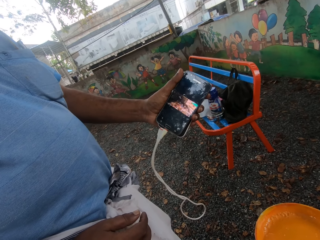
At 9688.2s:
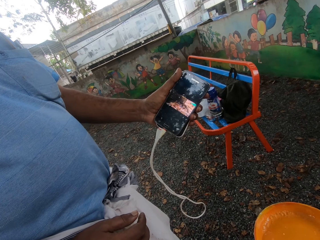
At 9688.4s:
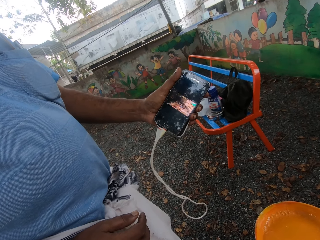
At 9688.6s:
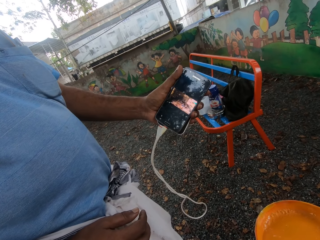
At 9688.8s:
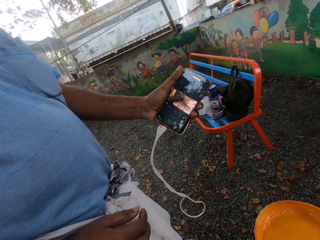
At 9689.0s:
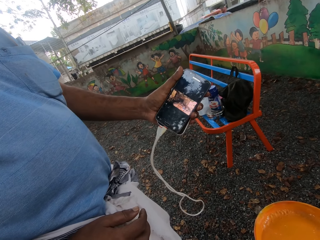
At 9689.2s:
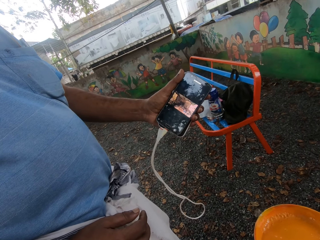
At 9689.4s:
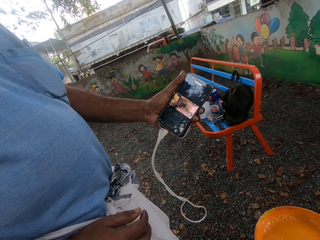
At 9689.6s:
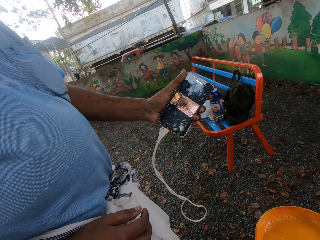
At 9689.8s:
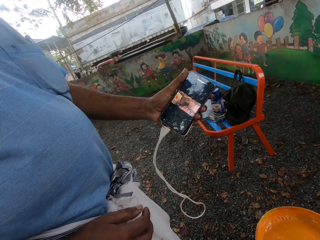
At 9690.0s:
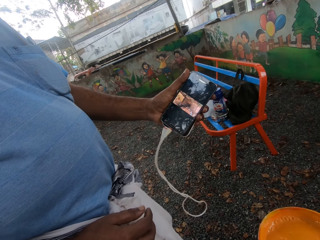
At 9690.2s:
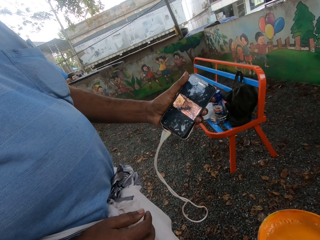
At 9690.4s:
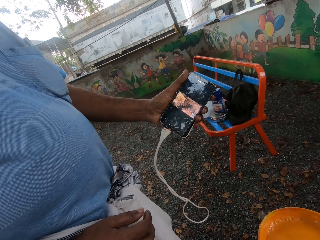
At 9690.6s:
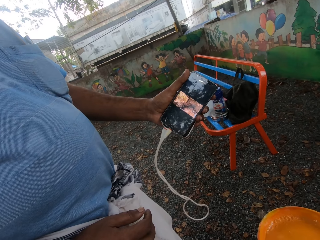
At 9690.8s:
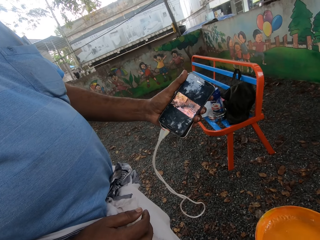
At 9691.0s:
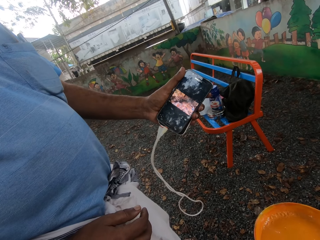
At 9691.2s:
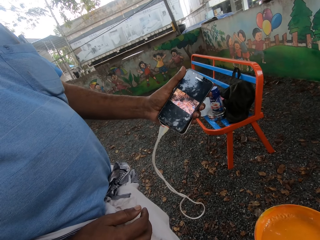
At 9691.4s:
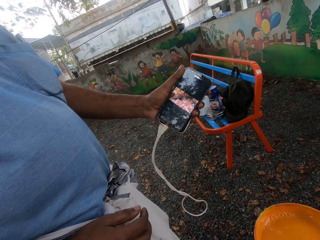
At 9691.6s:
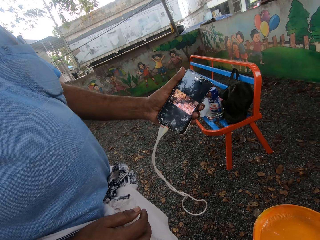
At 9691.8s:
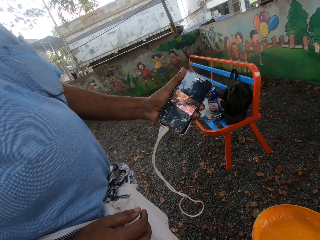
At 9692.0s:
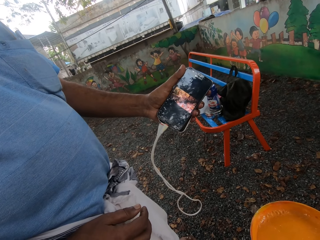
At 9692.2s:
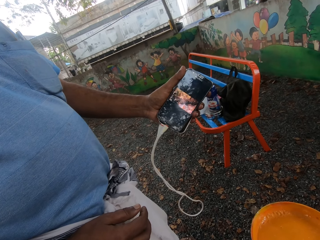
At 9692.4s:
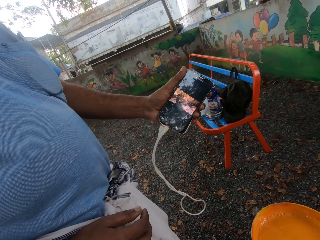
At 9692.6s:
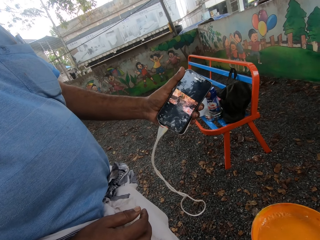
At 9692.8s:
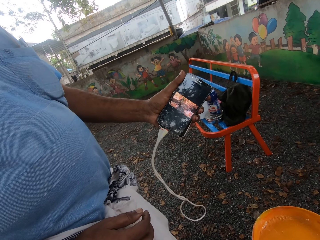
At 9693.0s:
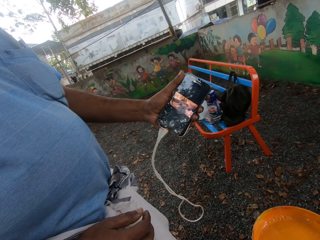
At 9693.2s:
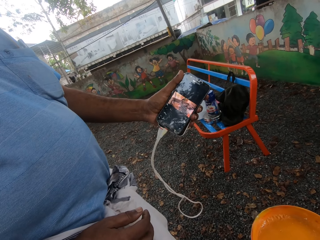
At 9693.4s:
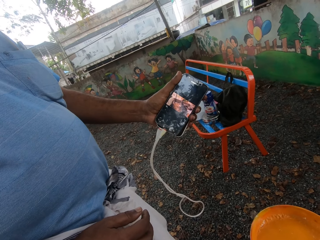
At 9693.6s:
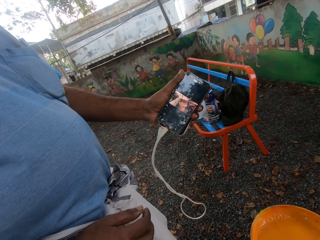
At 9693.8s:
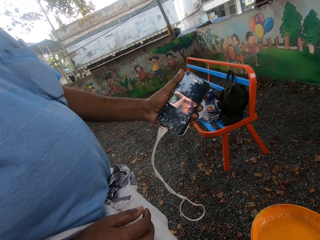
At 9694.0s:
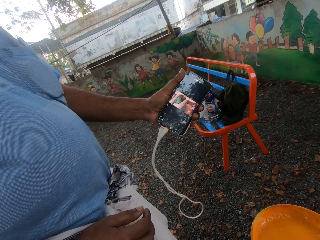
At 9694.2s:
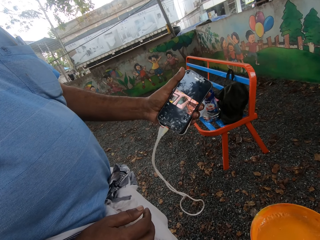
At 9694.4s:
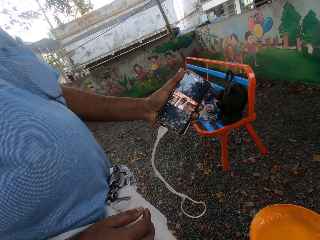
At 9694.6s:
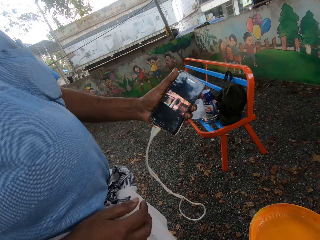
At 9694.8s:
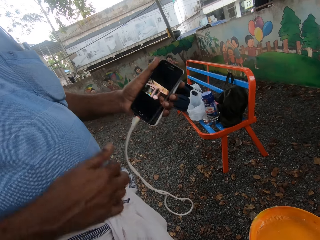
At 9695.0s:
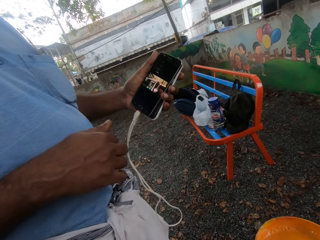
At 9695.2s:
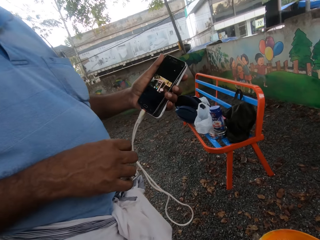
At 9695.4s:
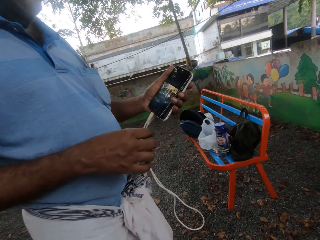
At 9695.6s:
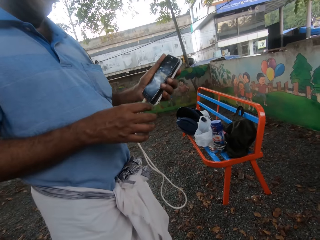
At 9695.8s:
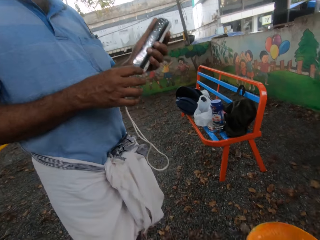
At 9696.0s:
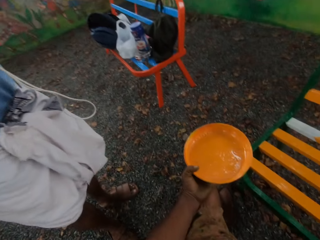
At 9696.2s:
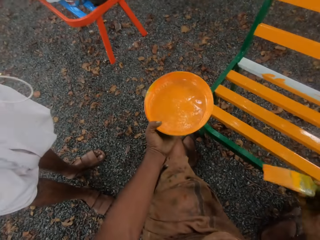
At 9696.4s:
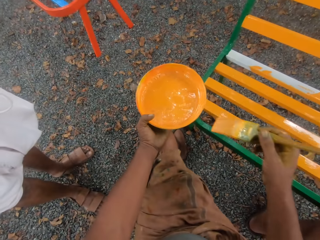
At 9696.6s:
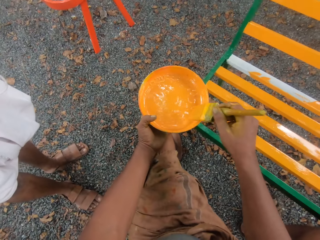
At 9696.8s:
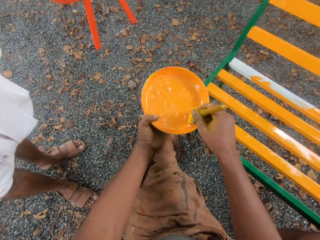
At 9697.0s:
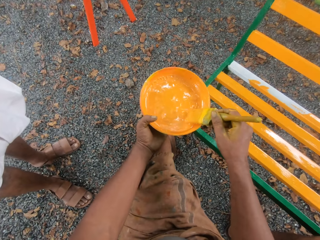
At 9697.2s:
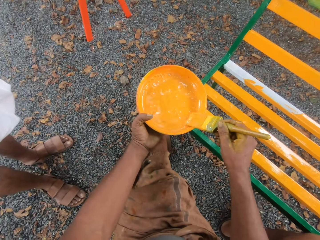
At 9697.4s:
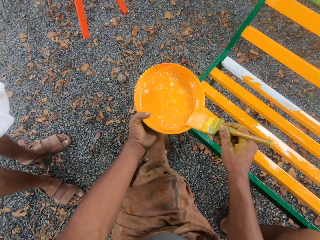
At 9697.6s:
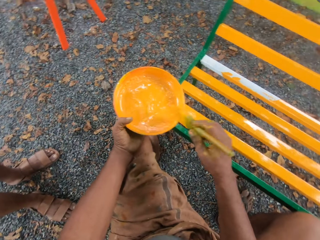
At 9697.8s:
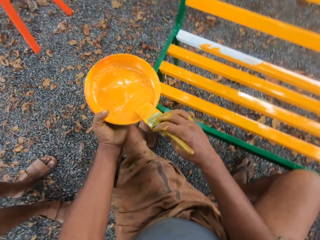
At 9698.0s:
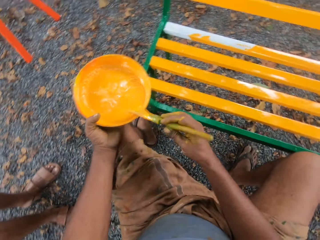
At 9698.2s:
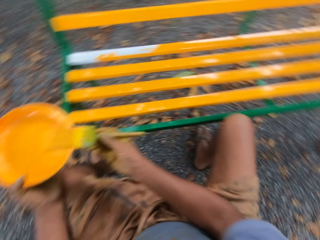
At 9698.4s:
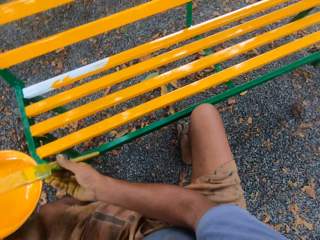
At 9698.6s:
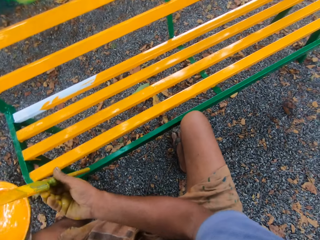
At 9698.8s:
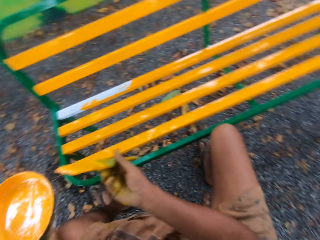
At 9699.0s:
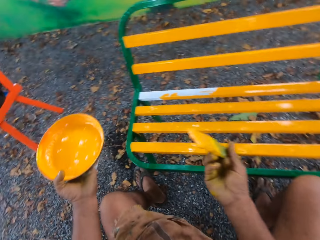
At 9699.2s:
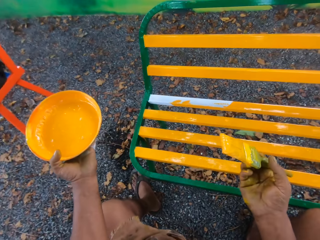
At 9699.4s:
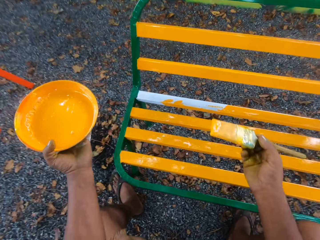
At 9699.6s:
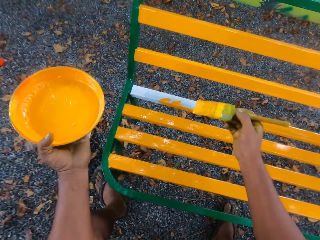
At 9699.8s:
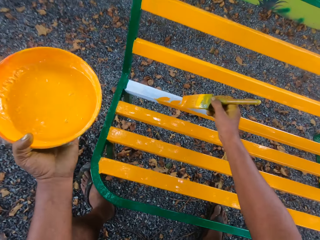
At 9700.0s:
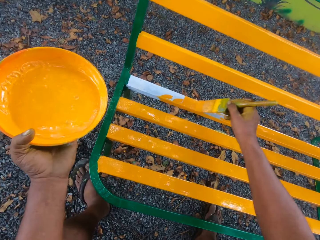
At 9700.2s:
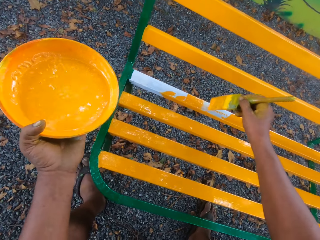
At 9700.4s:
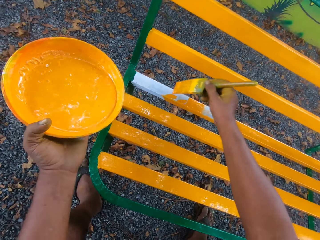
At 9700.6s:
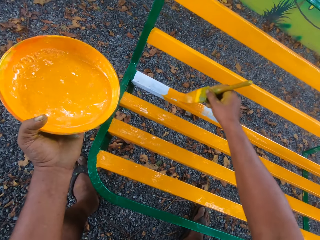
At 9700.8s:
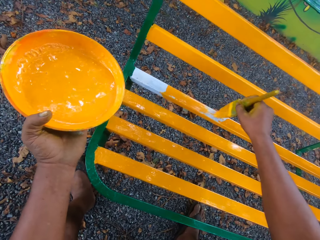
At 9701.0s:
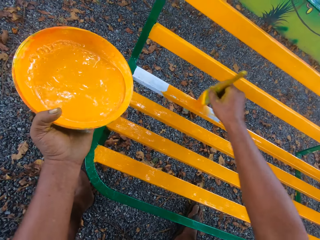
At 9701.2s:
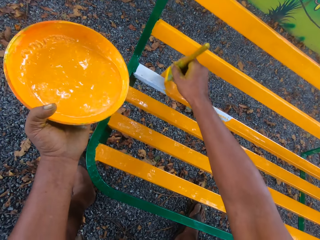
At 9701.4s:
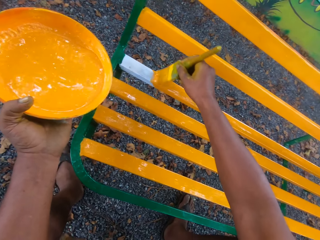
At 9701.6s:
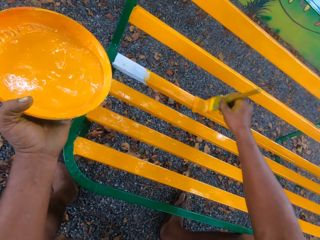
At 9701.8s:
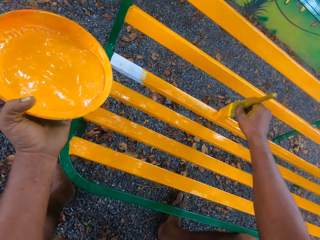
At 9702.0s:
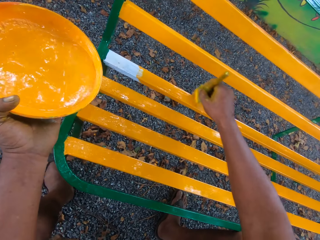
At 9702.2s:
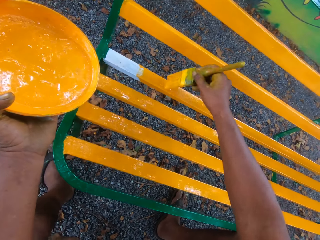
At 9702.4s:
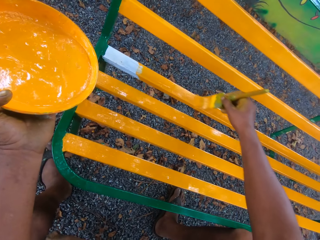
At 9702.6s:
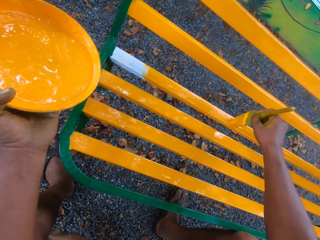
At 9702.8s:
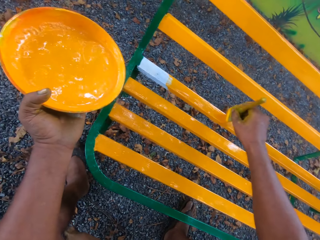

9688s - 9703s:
A person moves the phone from the camera. The camera wearer dips the brush into the paint container or dish. They put the brush on the dish of paint. They paint the bench with the brush.

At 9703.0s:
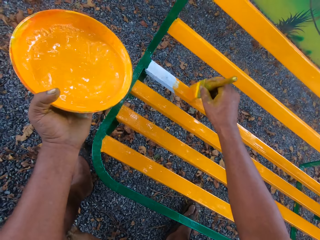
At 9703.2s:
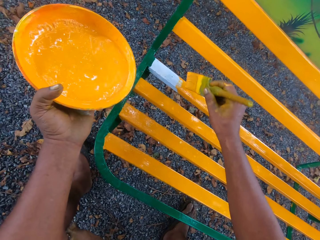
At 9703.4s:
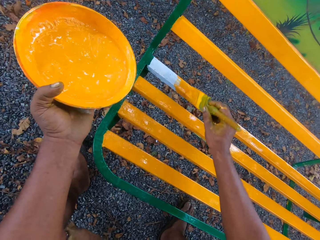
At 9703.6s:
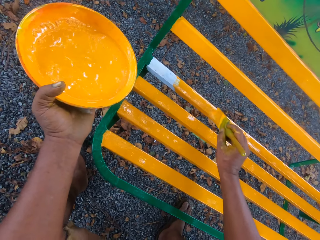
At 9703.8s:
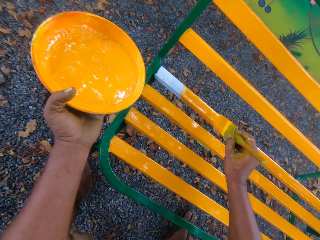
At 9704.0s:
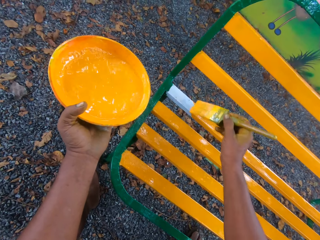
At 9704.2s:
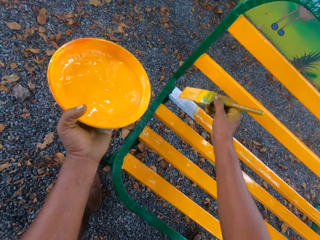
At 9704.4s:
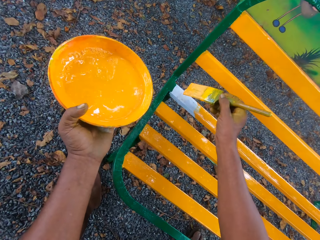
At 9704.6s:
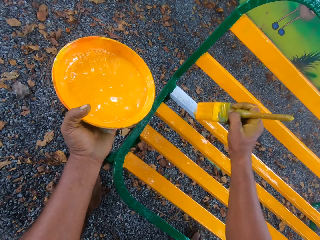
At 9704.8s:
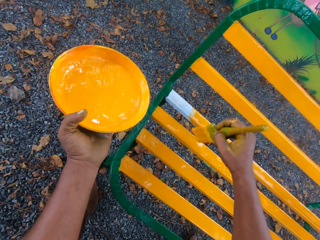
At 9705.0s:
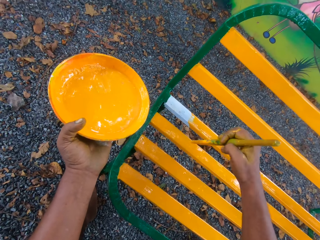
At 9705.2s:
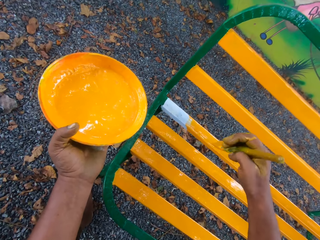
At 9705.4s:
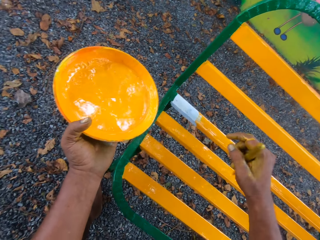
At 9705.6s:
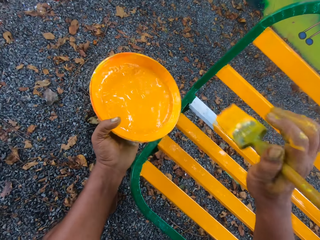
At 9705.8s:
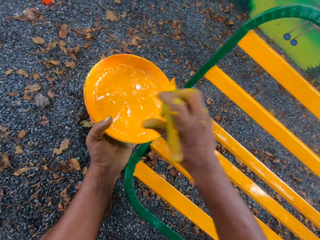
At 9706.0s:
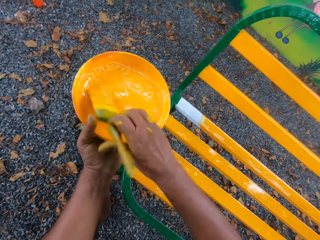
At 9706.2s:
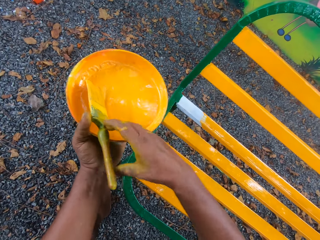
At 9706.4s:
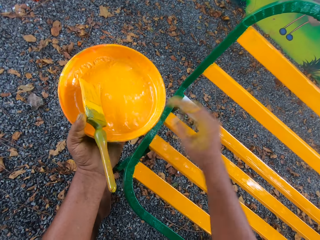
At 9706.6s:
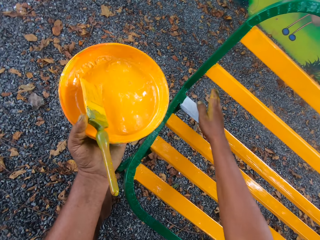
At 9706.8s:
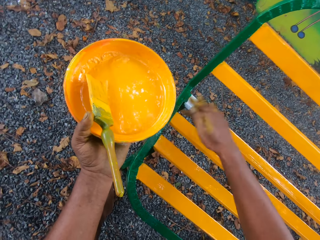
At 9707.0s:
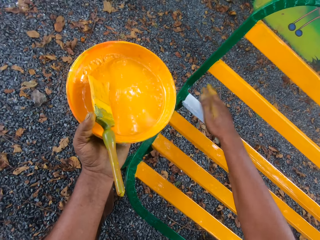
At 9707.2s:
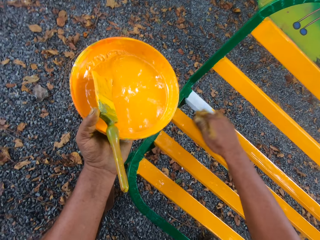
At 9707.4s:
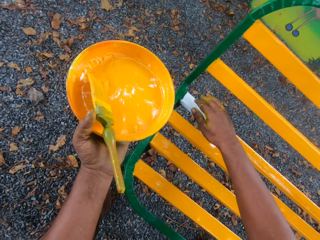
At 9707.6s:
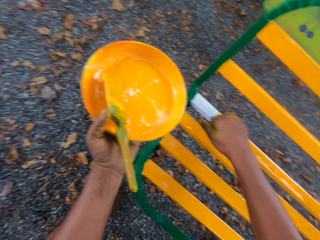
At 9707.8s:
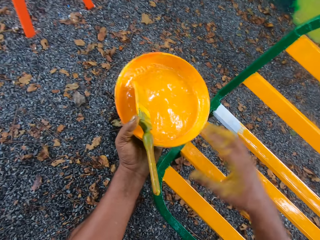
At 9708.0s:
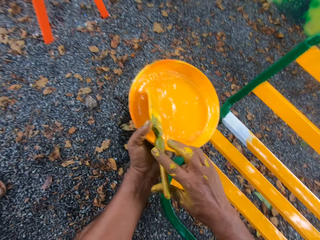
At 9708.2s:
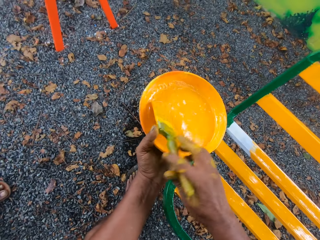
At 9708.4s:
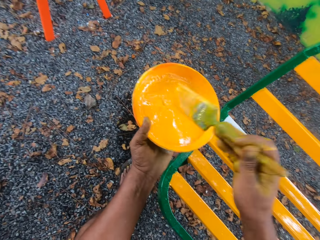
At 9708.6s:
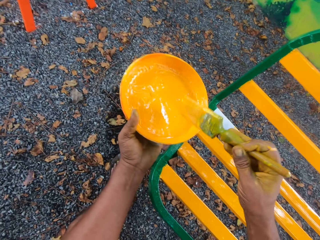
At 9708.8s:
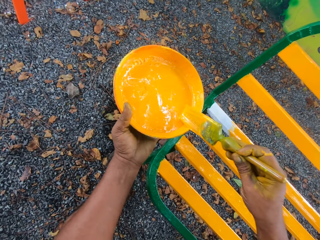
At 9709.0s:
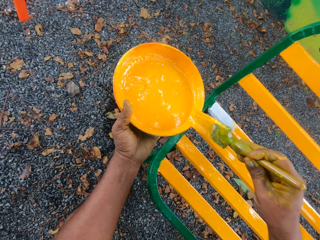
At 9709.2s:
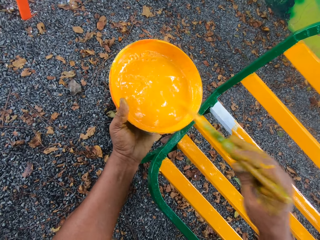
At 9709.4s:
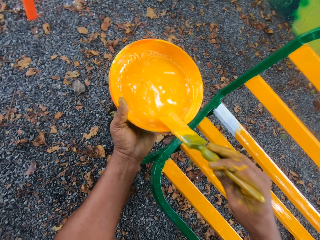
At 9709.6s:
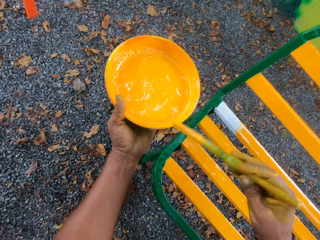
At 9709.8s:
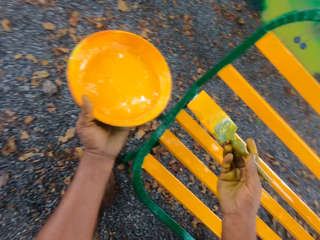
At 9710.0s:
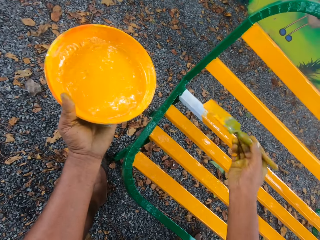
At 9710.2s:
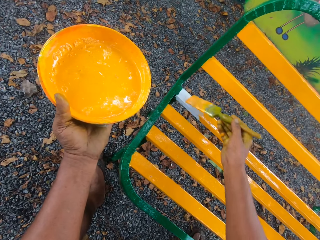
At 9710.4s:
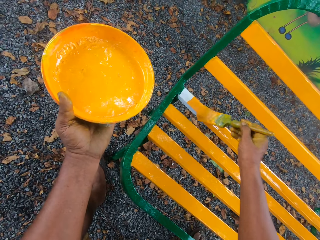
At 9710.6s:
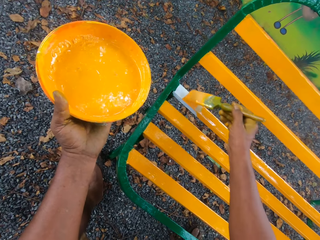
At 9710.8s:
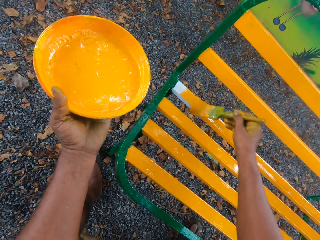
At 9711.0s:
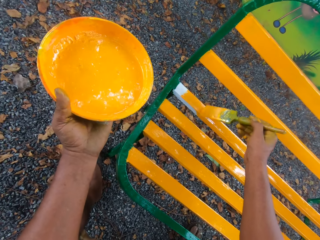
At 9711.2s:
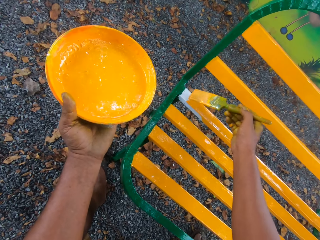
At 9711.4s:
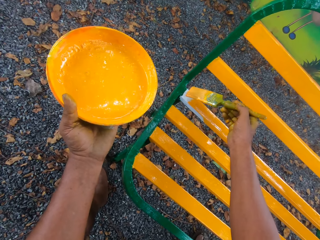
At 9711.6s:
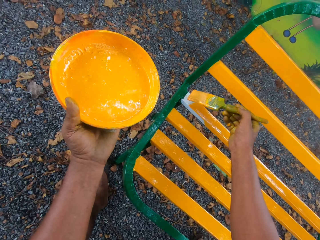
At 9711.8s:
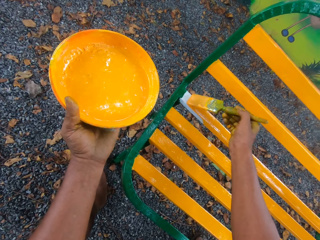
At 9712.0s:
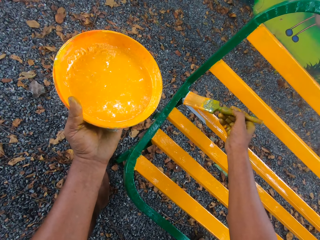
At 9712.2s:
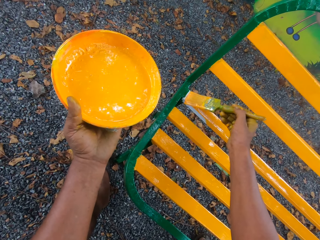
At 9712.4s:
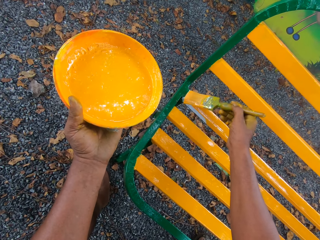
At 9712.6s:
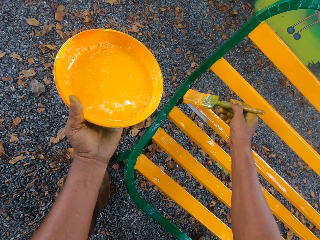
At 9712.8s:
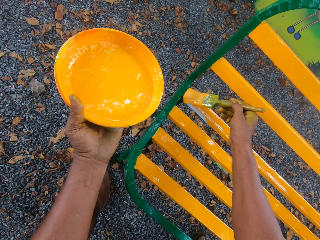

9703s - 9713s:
The camera wearer removes something from the chair or bench with the hand. They drop the brush in the paint container or dish. They clean the bench. They remove paint from the brush on the dish. They paint the bench with the brush.
